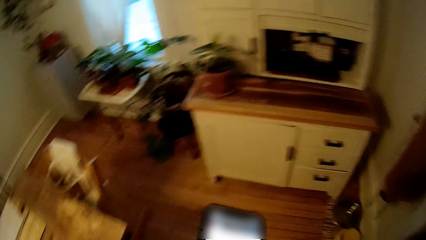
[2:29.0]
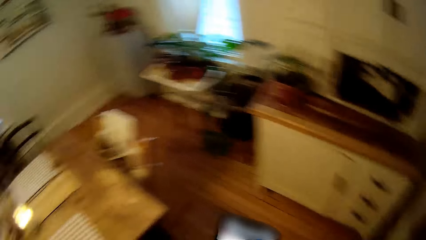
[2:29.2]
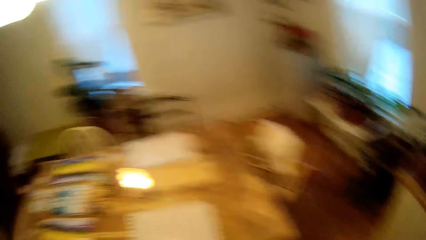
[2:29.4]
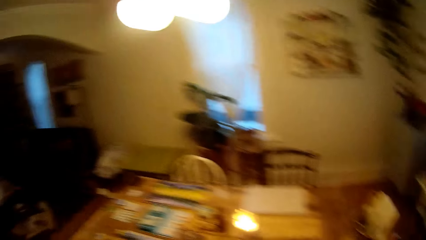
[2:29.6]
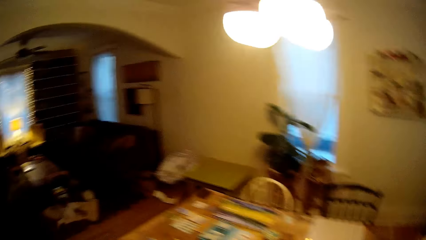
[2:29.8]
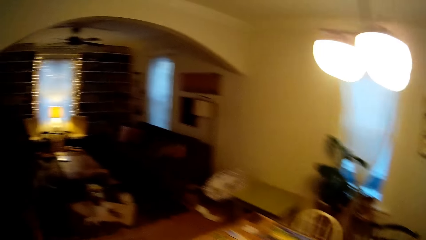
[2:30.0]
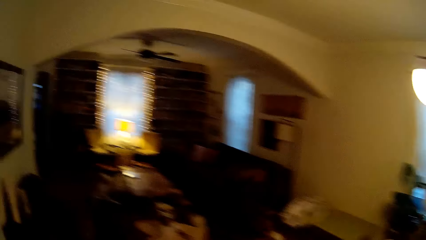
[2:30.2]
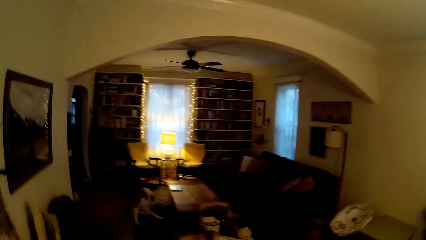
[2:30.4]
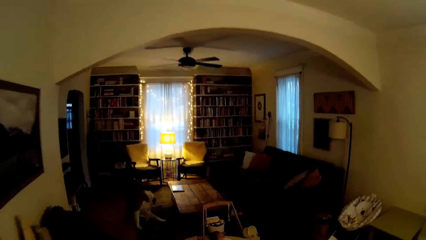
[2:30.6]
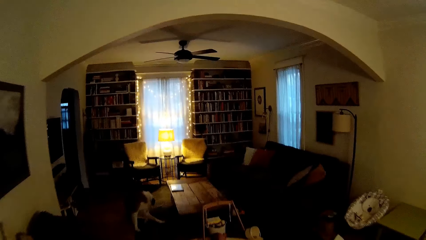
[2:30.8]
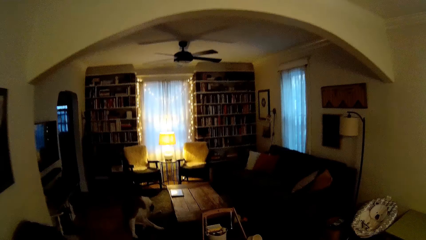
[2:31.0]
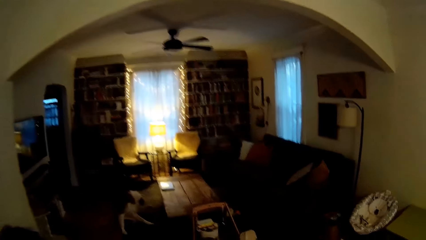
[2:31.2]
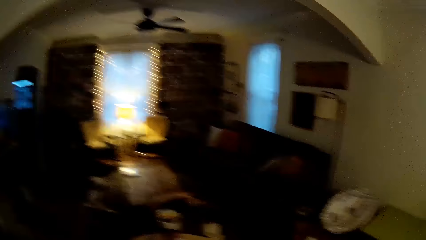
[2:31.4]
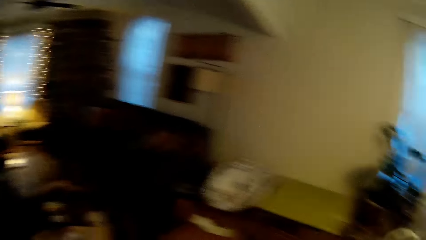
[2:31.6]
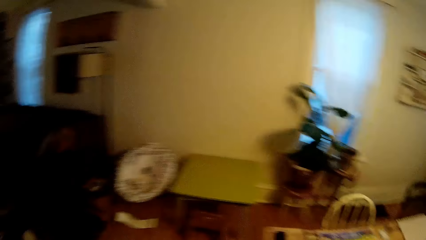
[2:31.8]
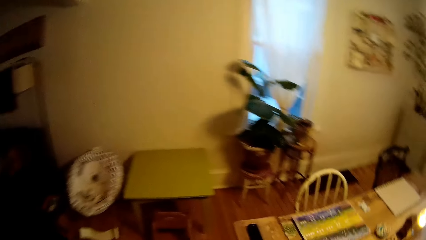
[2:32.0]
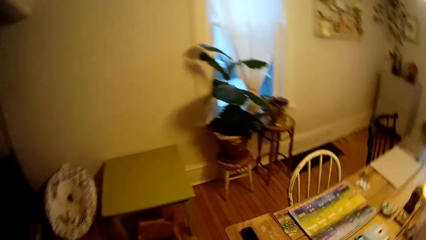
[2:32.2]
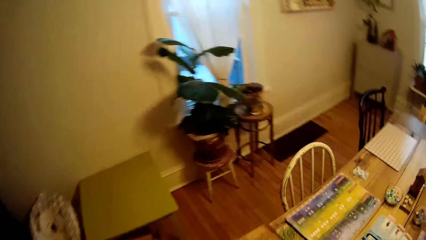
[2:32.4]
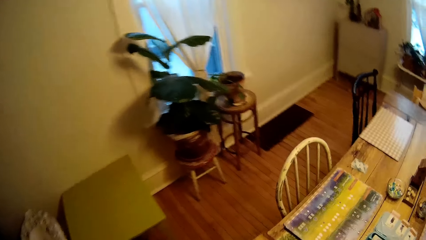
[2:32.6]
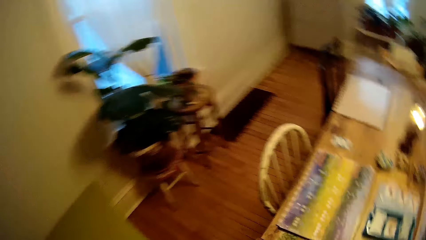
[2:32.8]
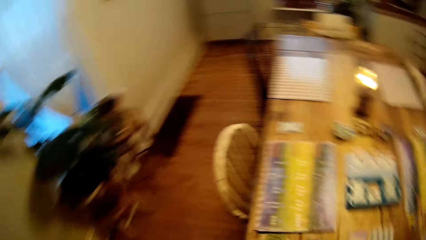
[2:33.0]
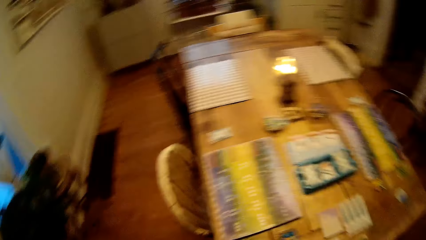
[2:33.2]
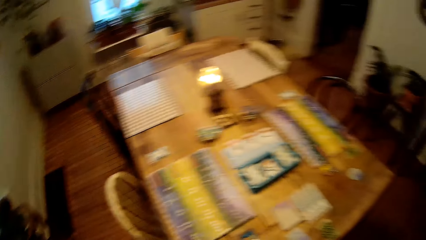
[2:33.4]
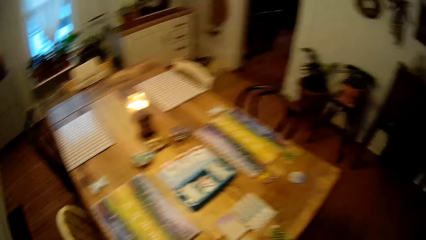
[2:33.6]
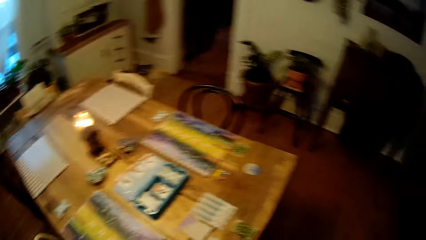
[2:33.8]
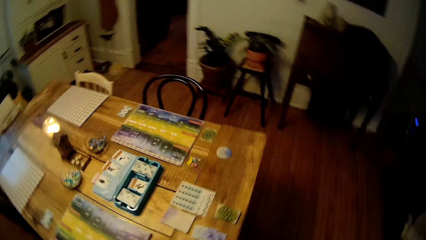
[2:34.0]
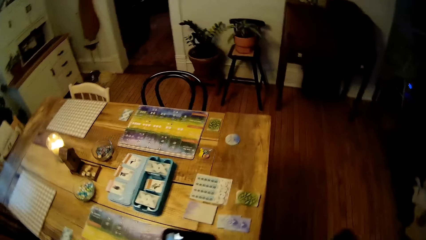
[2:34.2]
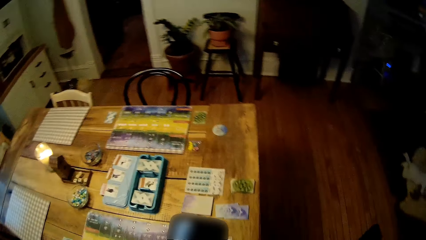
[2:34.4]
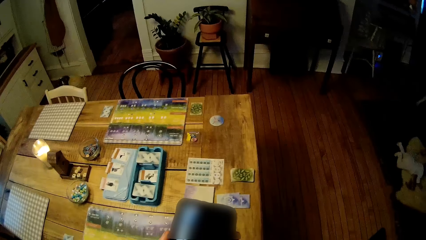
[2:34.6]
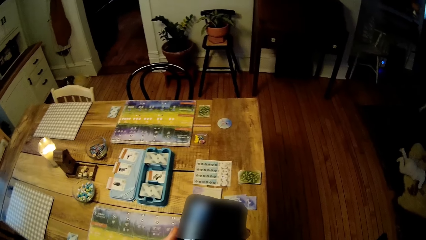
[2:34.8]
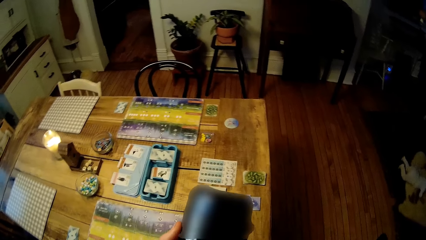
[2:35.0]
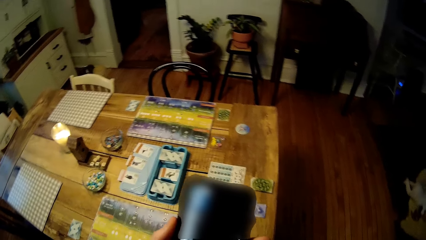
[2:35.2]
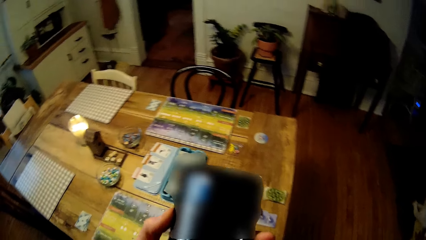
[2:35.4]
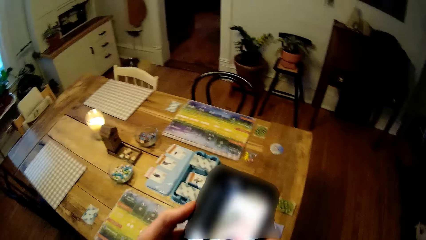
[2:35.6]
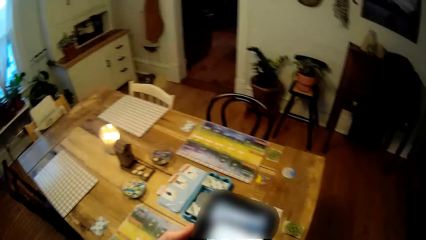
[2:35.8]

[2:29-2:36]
The camera wearer walks around.

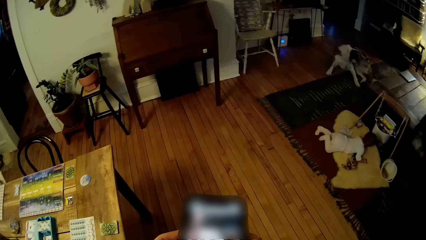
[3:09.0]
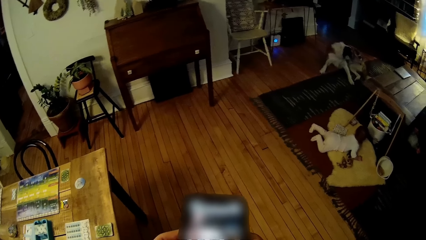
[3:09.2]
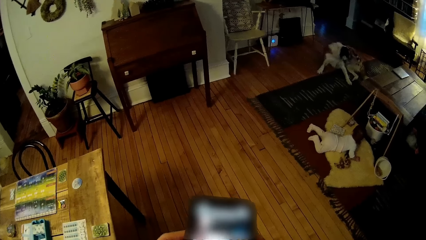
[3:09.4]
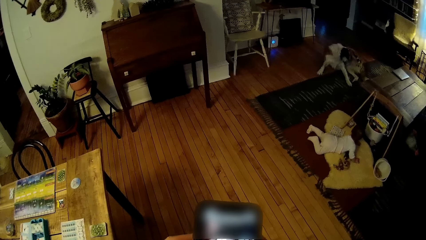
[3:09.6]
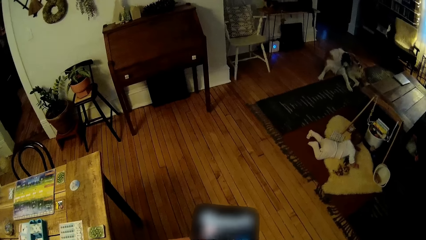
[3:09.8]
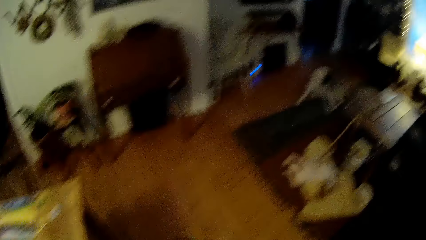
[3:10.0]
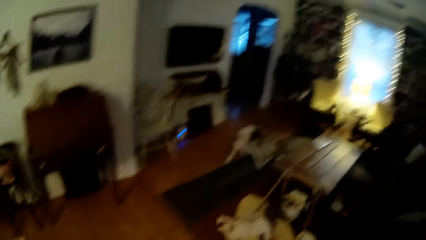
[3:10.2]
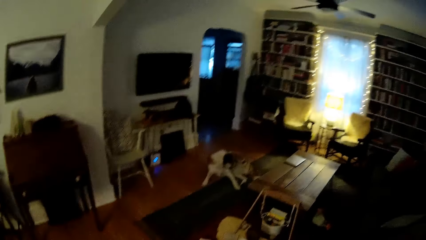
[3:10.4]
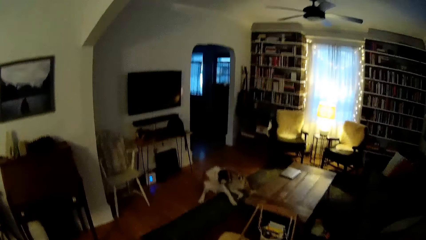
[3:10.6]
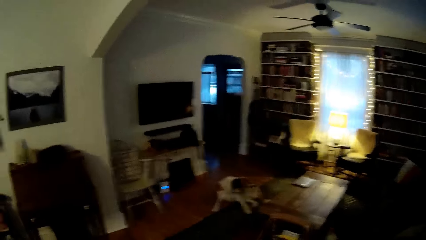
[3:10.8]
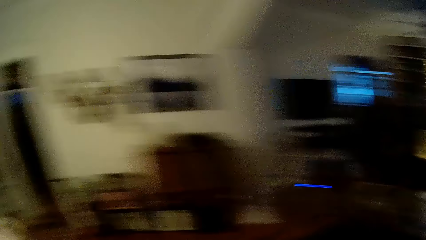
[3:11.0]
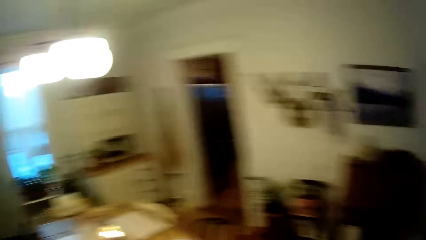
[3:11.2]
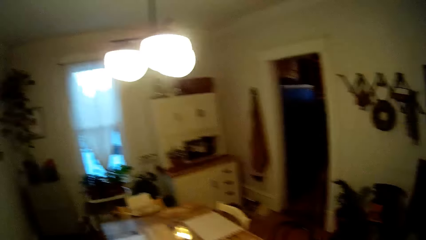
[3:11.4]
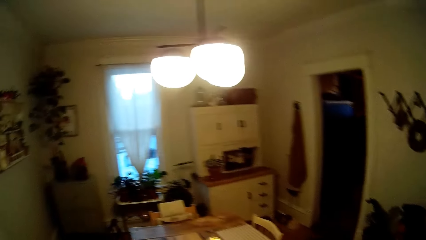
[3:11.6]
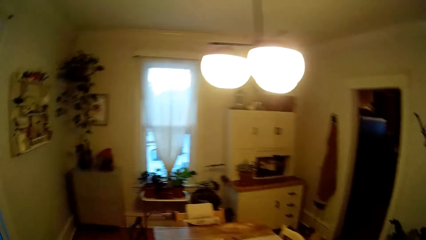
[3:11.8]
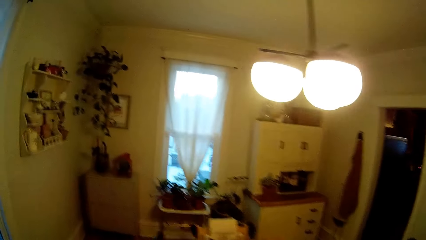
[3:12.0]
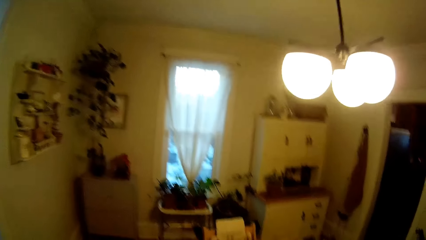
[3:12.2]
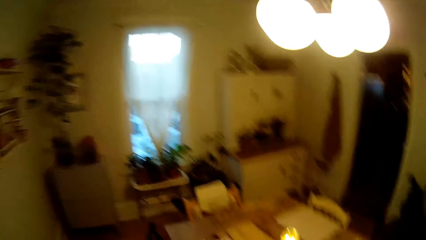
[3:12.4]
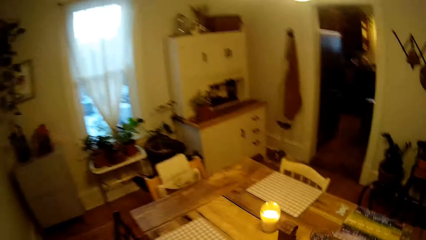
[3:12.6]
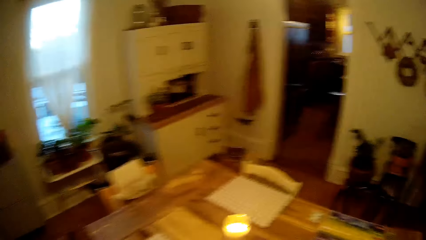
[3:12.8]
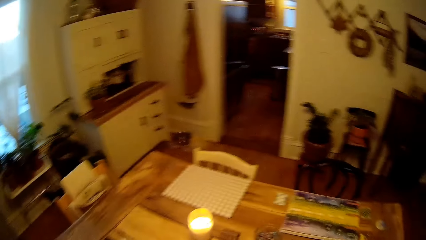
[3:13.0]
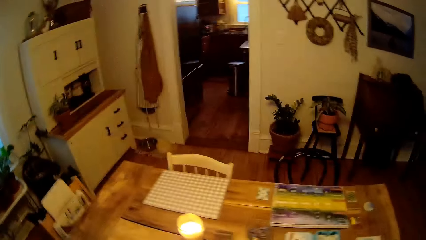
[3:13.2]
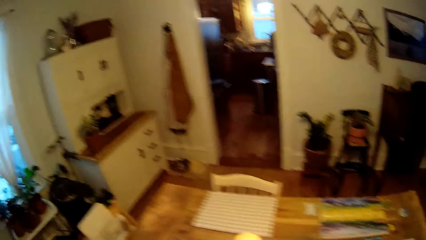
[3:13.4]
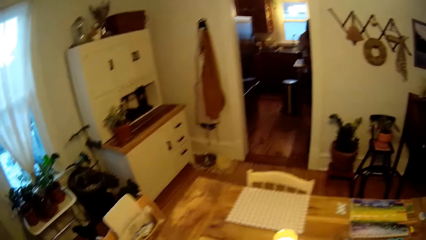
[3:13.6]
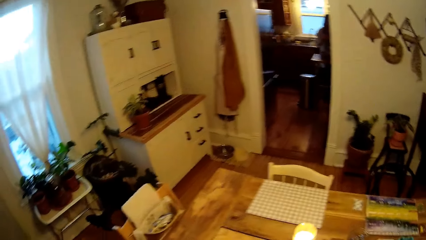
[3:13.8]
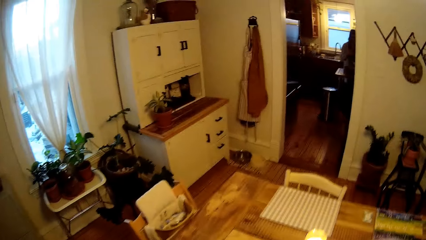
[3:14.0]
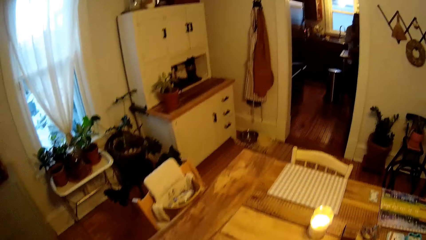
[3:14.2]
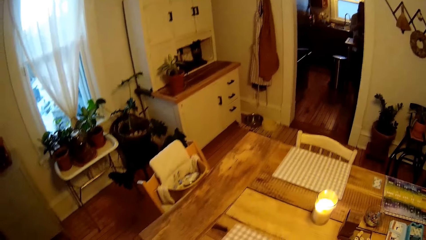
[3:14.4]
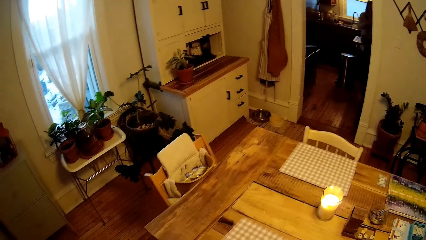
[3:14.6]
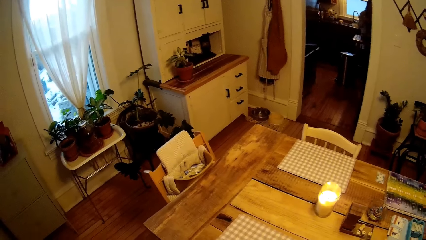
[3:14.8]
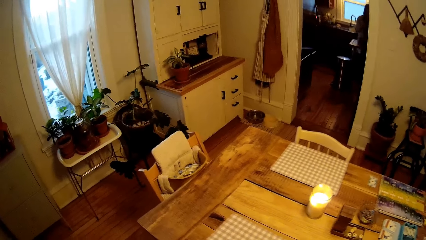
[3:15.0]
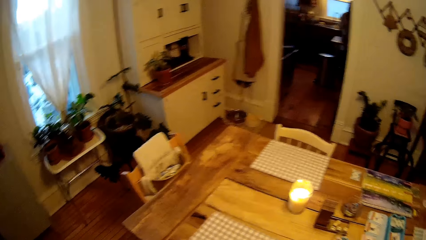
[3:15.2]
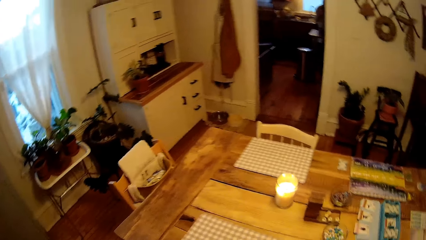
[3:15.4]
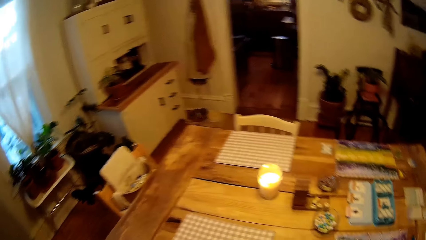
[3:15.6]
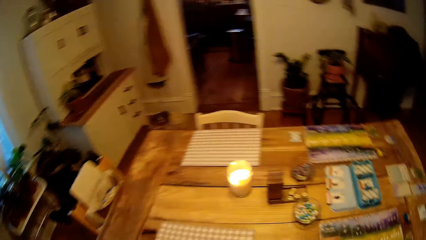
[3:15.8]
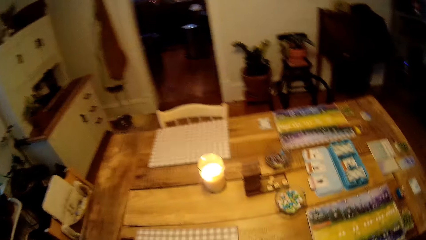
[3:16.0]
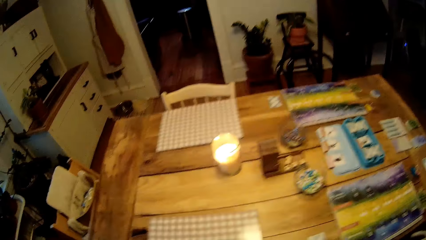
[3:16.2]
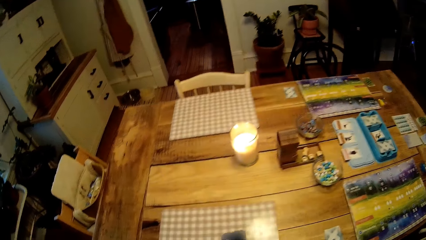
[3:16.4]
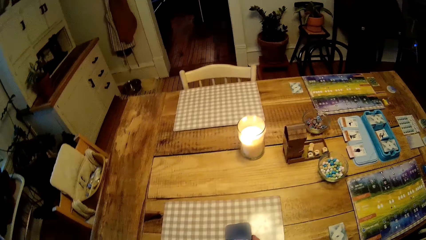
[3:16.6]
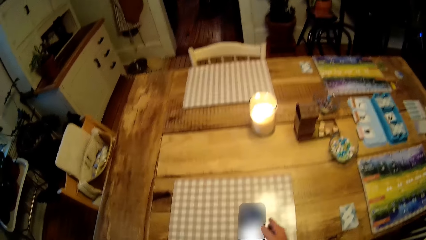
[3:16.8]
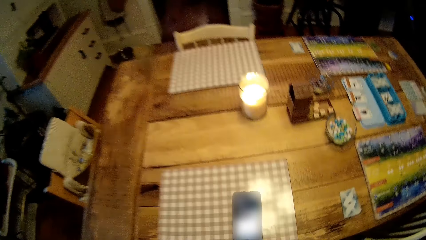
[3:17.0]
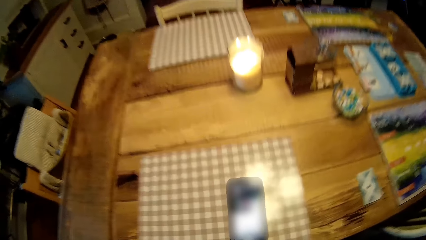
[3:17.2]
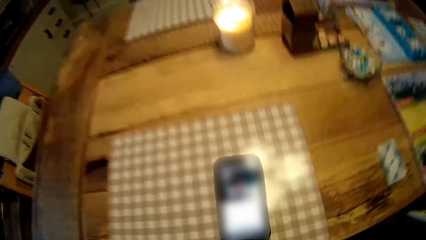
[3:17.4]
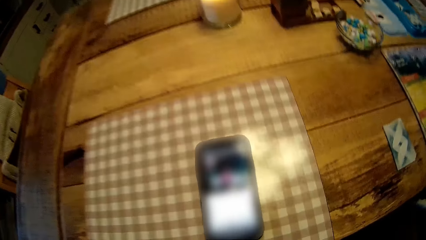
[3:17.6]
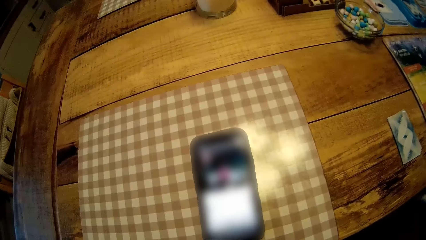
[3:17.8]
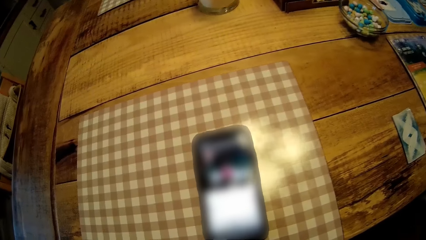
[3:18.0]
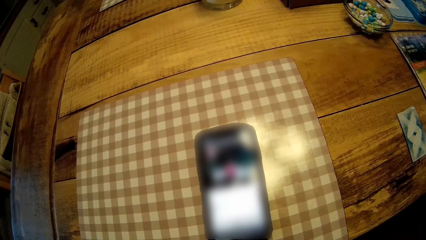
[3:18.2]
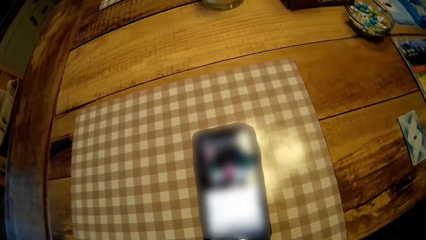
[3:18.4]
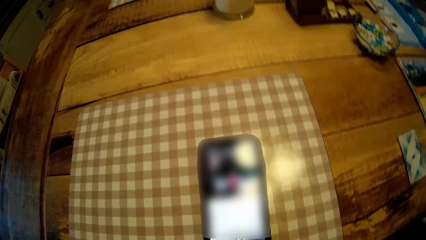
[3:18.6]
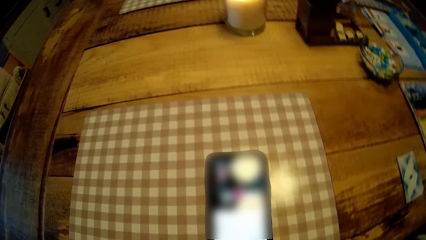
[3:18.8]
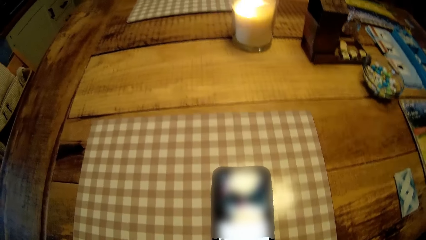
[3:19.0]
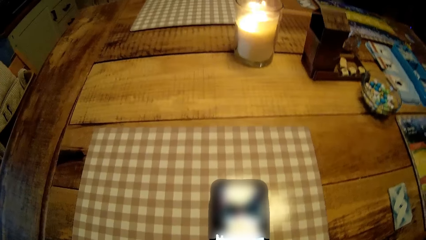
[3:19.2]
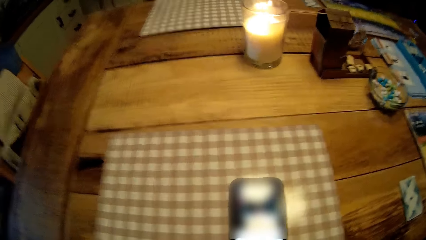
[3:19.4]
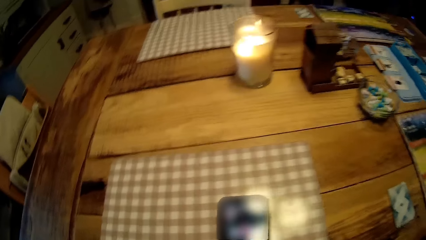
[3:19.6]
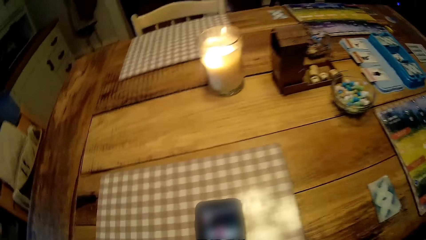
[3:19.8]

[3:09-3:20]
The camera wearer looks around. He walks around. He drops the phone on a table mat on a table with his right hand.
